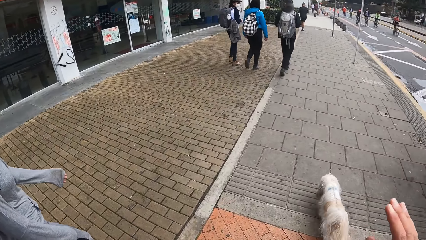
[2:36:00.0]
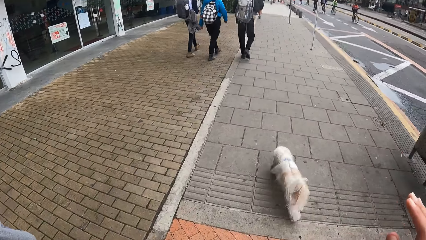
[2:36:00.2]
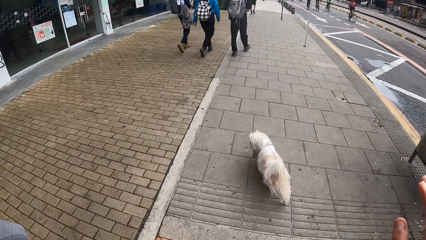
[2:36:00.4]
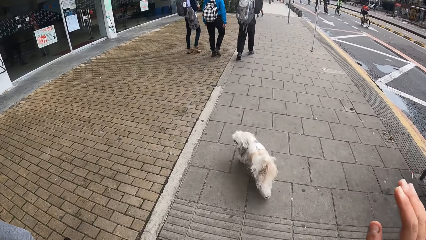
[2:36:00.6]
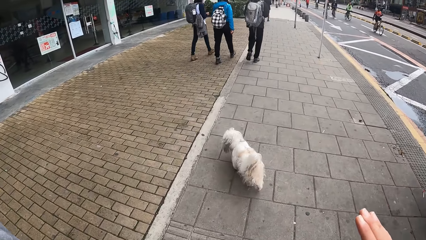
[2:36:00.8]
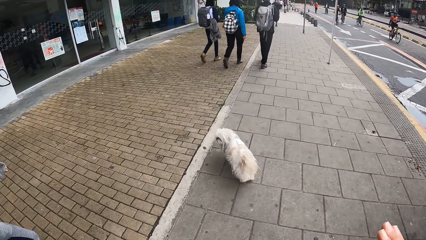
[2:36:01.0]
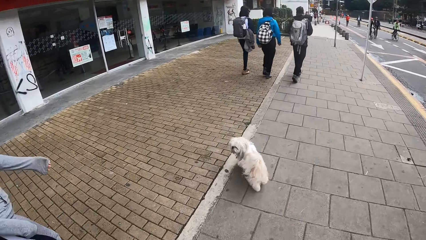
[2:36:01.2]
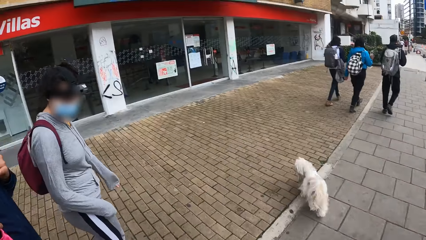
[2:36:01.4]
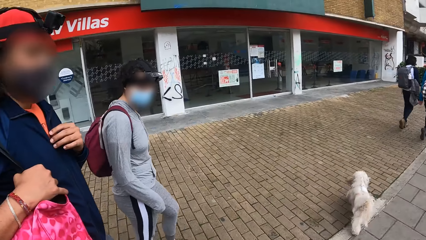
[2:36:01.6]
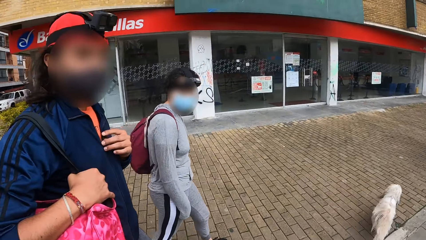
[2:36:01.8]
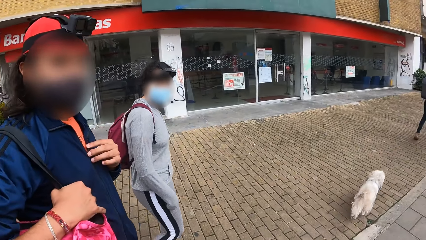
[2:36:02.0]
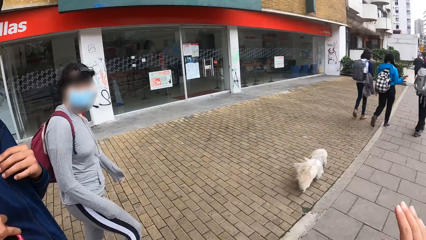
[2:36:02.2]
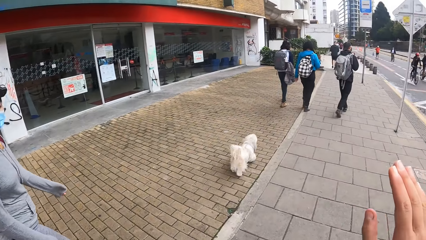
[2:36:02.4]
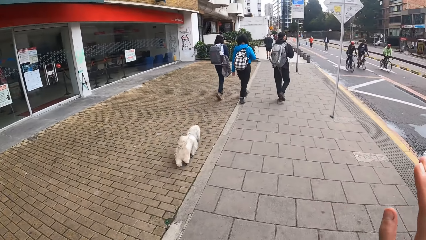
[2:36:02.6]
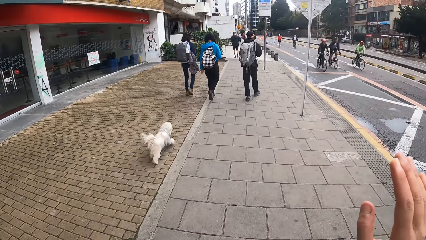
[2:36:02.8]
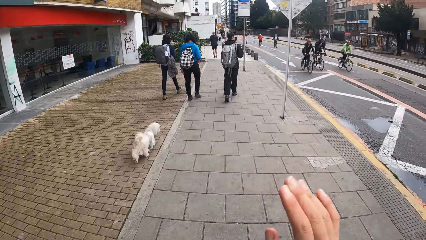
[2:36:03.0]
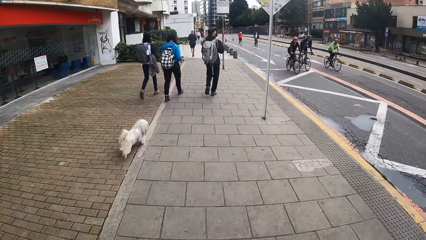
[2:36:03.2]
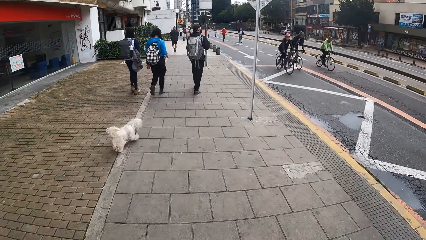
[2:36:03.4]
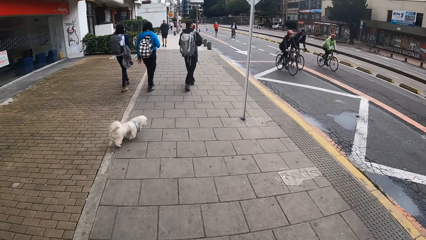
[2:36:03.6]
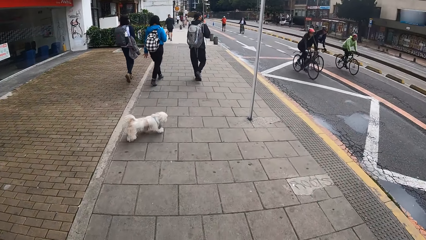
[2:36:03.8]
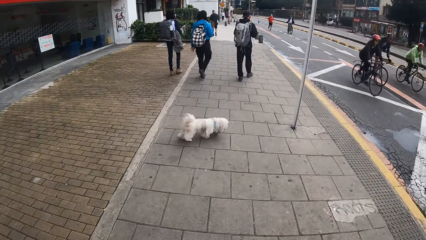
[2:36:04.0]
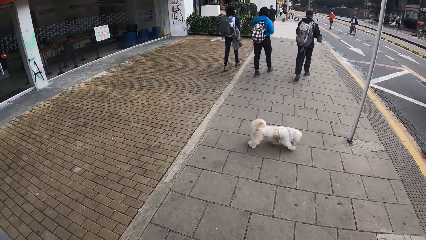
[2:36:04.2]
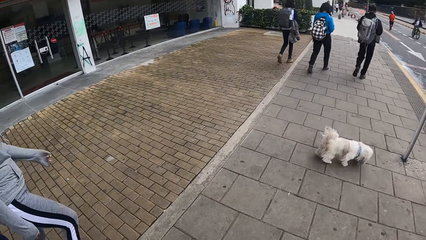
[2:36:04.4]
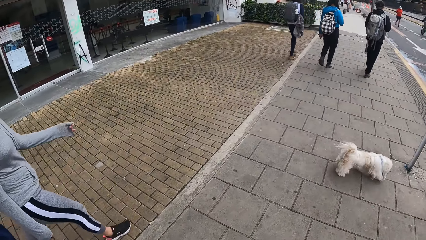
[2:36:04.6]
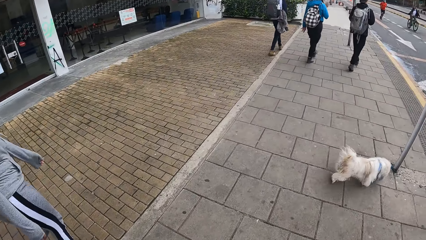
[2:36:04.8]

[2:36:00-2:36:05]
The camera wearer walks on the sidewalk.

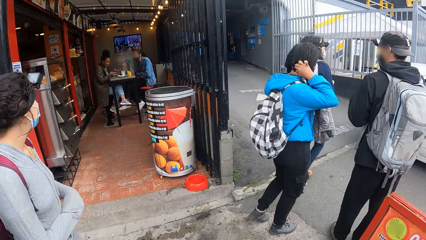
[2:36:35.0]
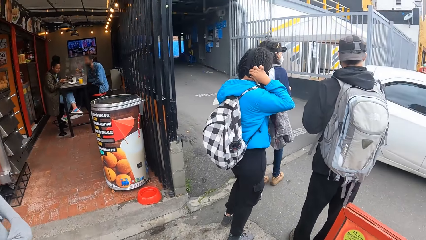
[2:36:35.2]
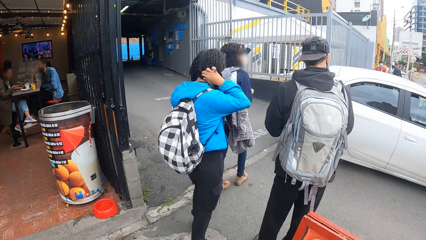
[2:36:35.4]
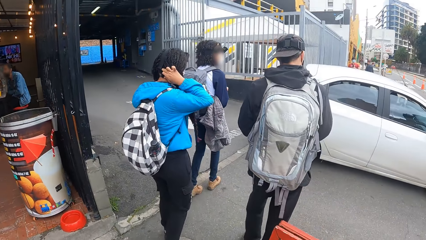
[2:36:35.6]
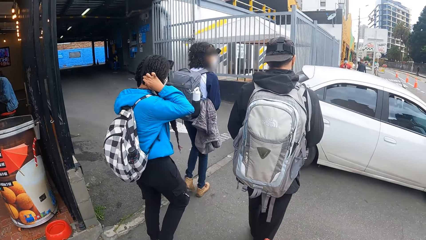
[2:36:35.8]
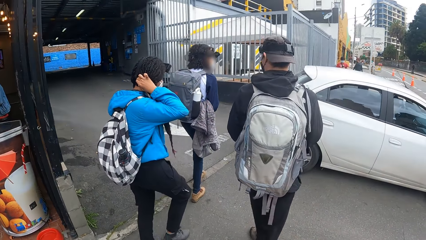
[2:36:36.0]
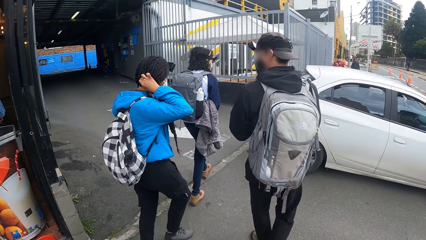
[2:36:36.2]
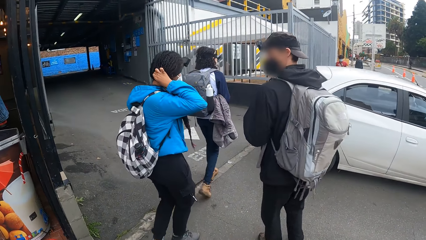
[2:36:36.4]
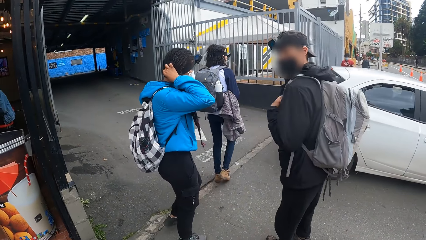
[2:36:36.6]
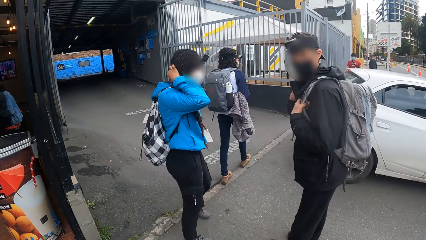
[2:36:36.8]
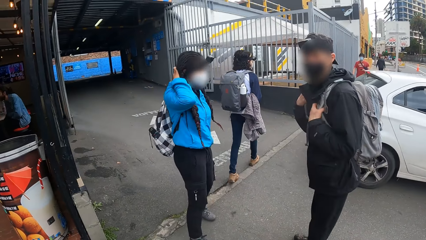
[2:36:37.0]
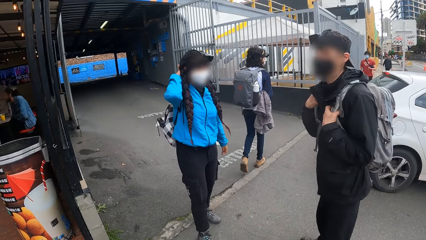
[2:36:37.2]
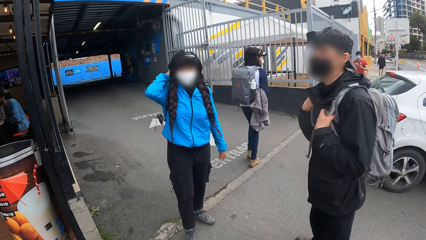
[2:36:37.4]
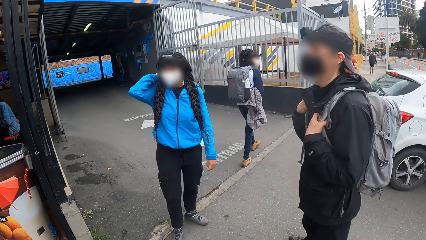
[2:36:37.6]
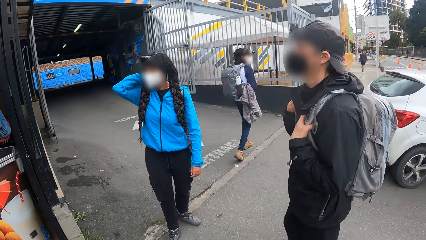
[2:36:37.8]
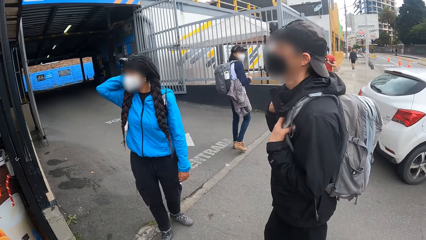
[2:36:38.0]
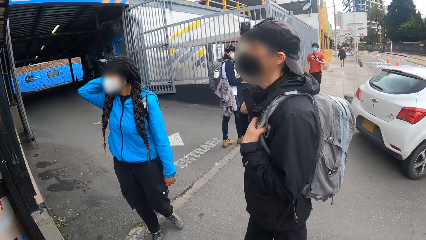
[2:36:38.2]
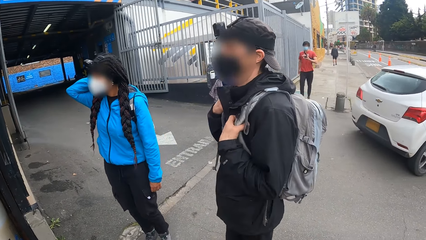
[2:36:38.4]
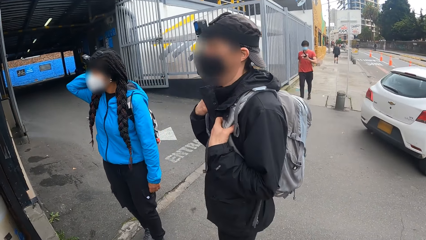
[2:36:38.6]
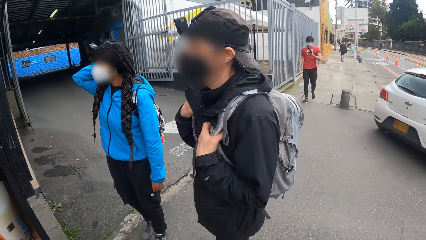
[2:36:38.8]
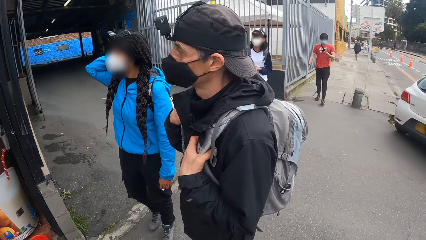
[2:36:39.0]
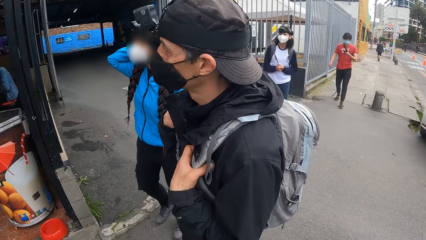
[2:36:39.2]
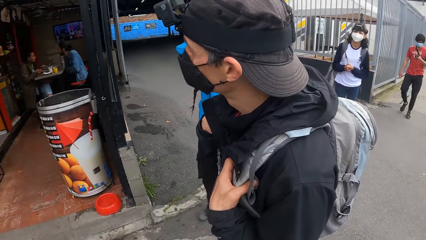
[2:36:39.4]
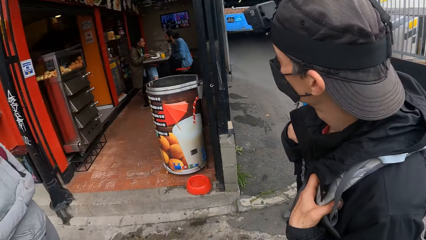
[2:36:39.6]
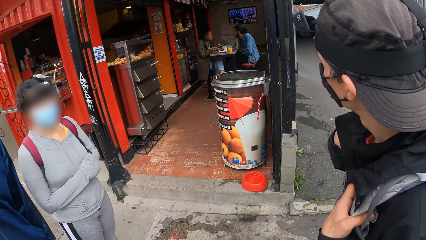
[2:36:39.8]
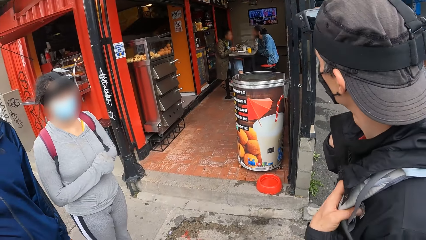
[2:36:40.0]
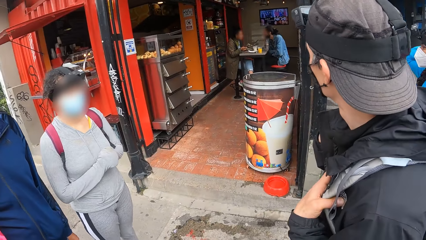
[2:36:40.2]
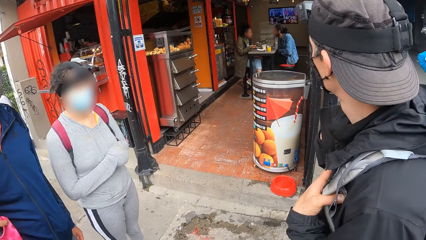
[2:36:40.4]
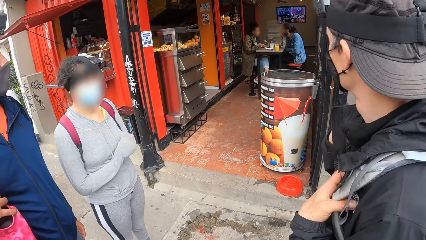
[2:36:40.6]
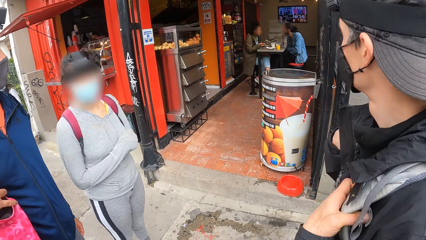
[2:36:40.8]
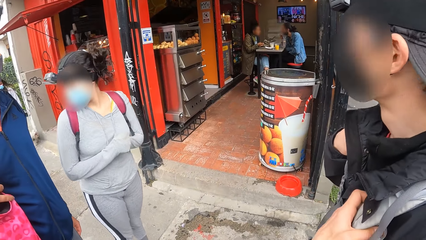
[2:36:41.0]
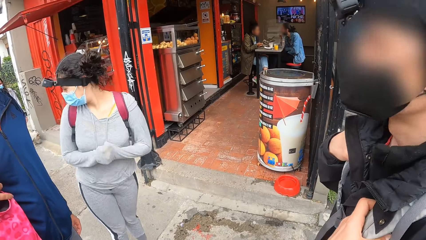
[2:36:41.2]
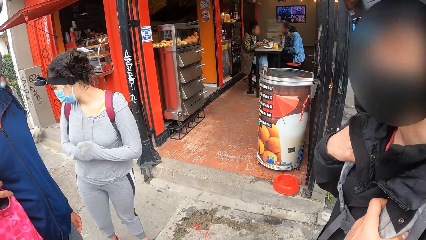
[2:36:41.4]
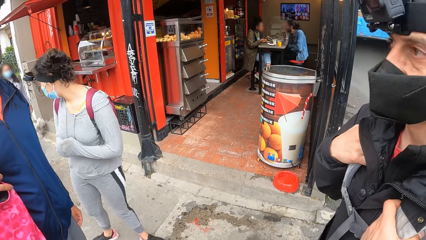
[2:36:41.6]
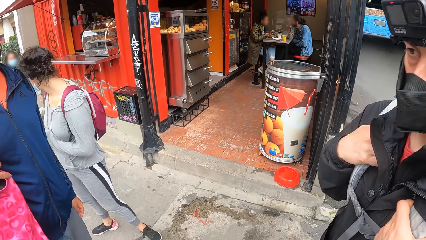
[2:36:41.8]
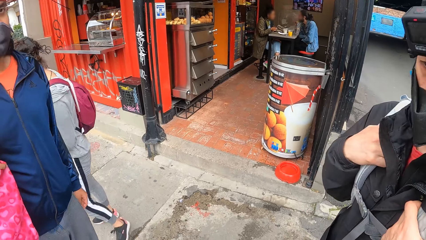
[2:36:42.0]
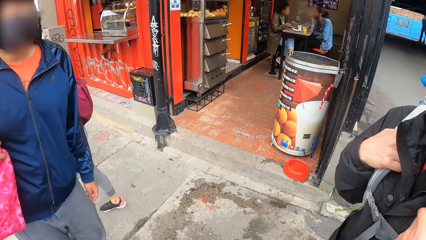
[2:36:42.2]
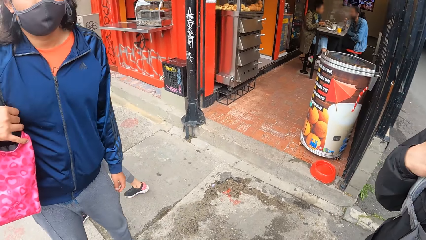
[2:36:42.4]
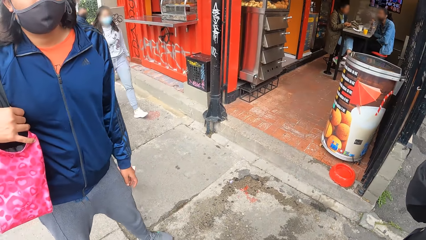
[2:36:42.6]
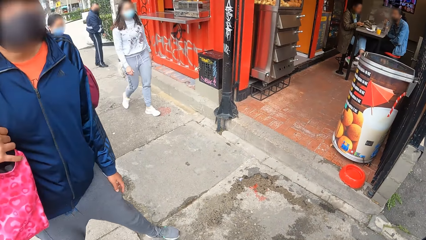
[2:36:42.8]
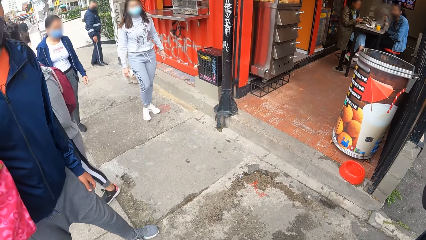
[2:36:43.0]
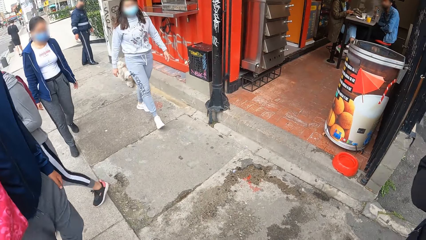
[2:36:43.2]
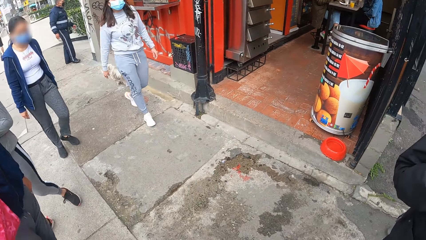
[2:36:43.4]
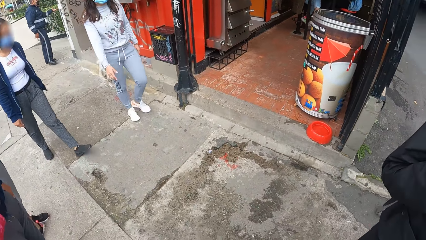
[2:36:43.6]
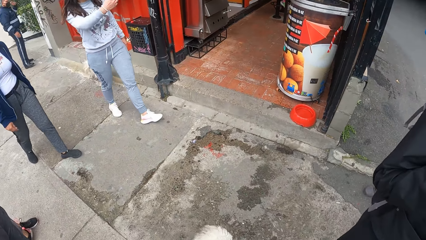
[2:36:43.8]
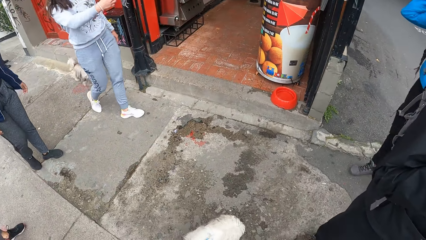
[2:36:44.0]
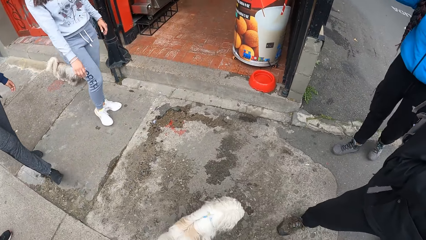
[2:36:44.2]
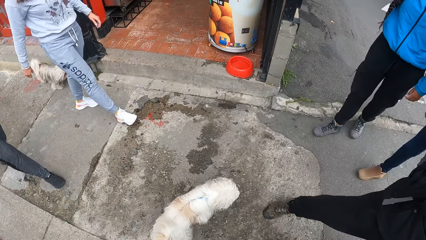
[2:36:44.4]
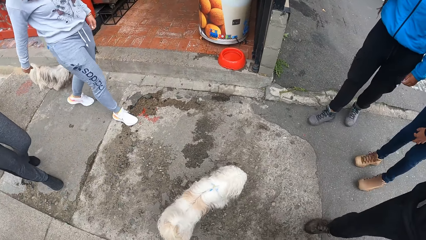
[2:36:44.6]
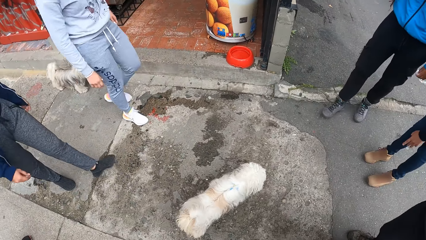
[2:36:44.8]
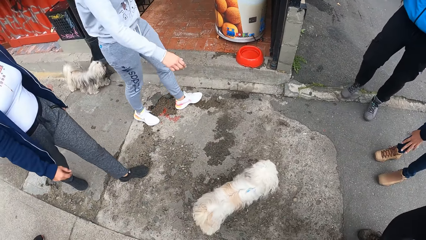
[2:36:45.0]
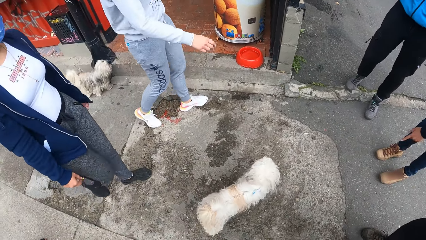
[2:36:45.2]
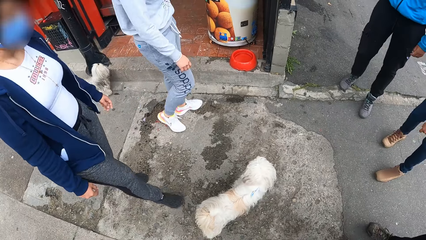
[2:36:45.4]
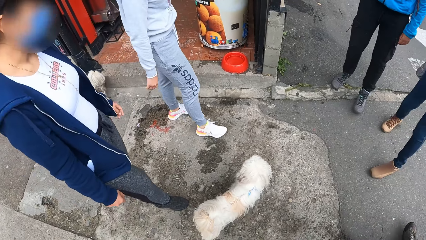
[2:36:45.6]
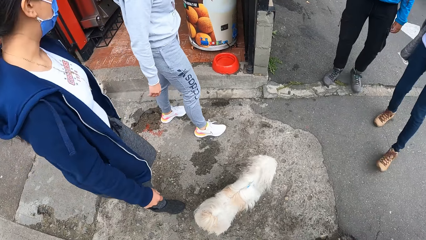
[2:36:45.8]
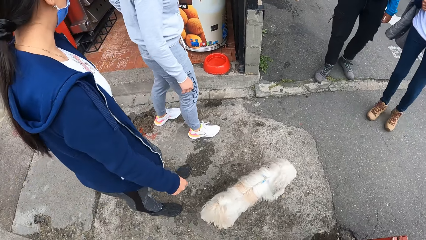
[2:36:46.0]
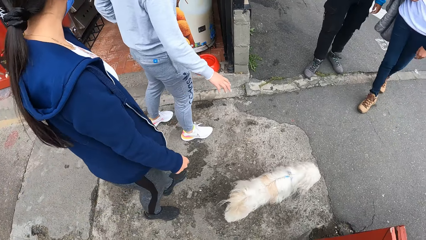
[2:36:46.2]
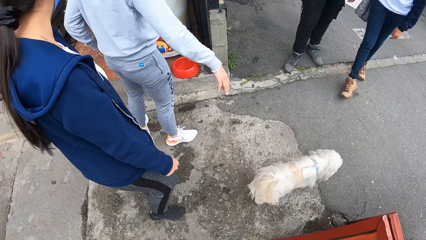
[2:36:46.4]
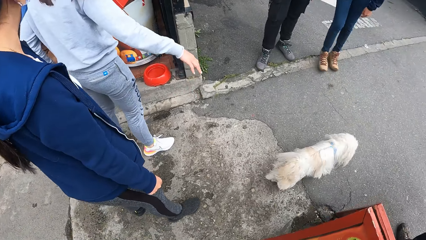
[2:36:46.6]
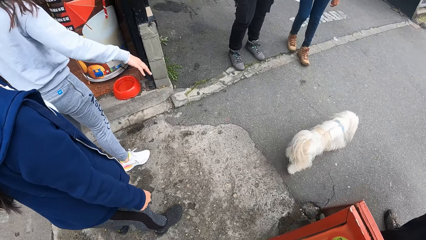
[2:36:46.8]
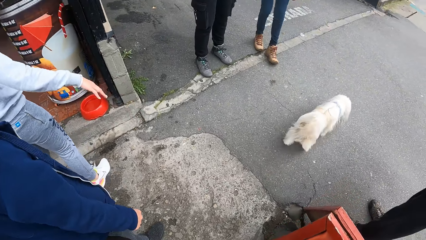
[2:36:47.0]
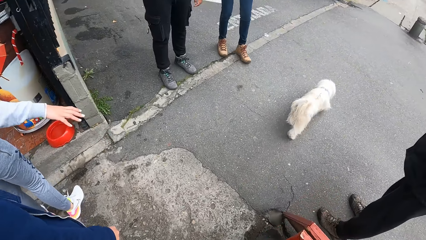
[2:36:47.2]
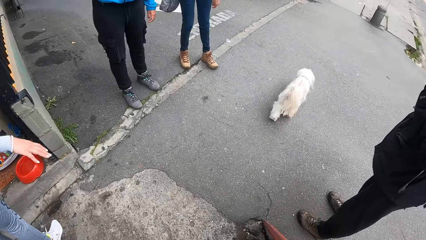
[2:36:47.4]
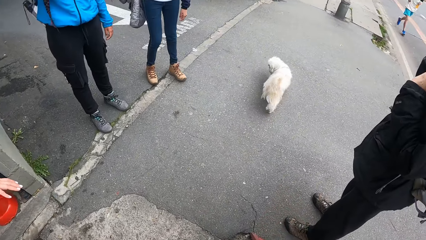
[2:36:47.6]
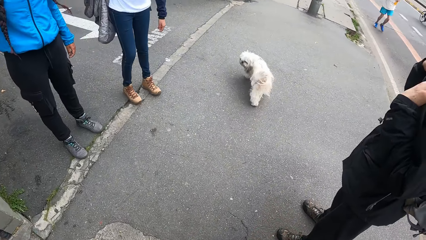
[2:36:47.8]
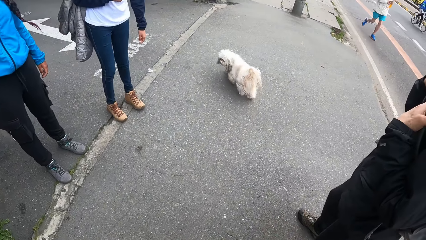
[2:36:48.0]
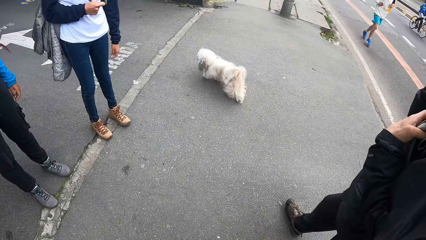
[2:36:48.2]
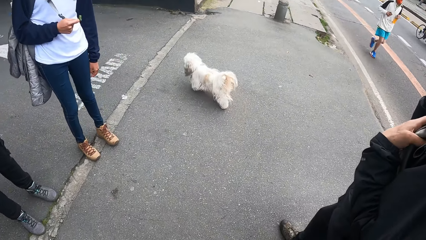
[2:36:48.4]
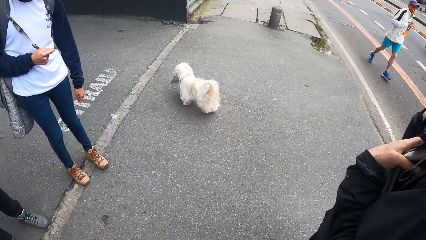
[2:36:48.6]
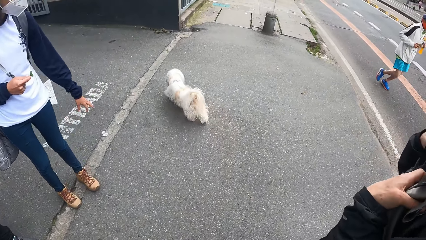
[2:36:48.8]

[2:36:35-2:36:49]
The camera wearer stares at a lady. They stare at a dog.
